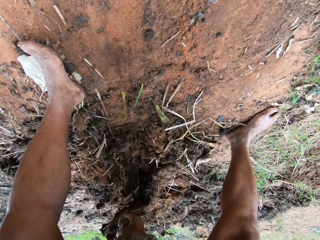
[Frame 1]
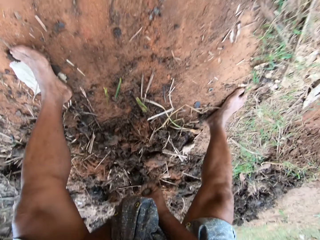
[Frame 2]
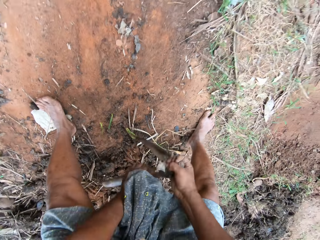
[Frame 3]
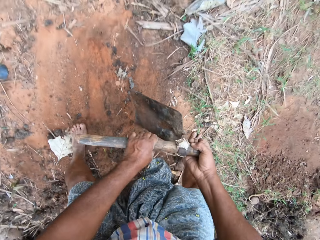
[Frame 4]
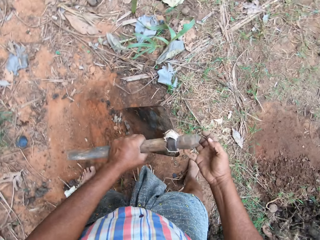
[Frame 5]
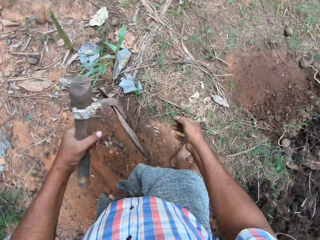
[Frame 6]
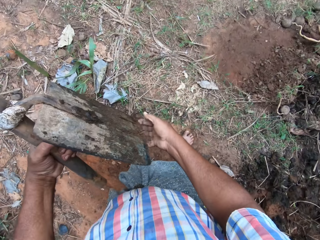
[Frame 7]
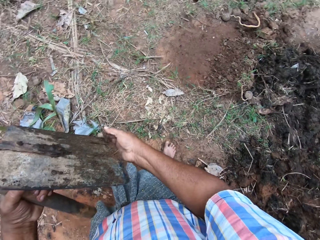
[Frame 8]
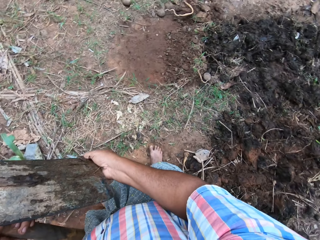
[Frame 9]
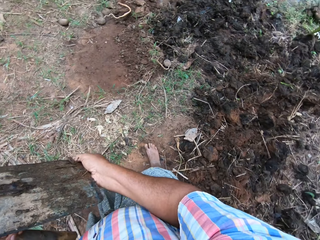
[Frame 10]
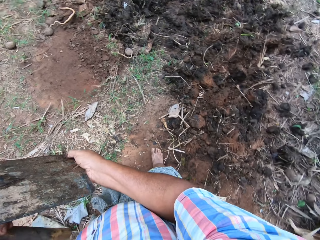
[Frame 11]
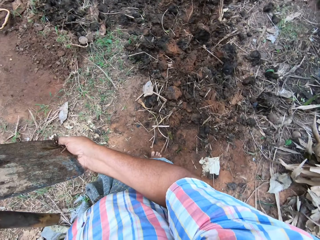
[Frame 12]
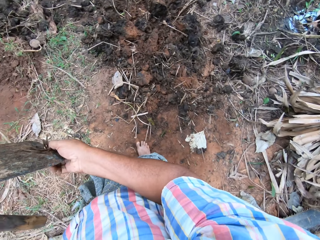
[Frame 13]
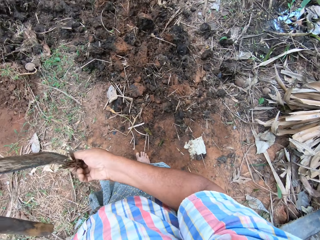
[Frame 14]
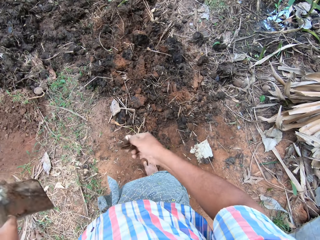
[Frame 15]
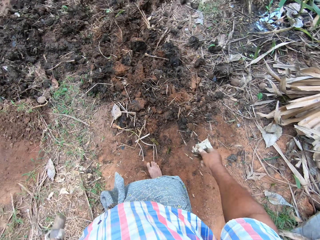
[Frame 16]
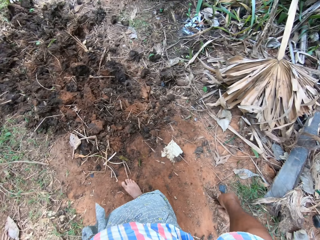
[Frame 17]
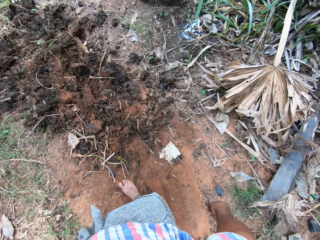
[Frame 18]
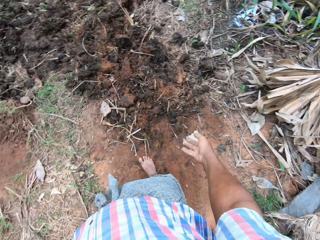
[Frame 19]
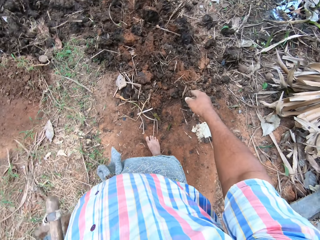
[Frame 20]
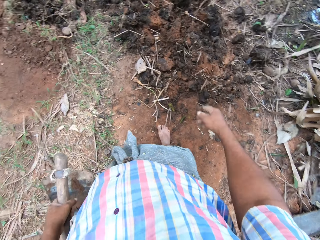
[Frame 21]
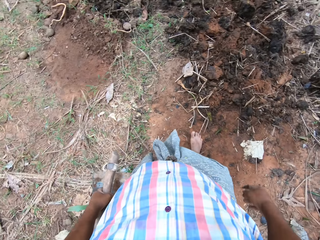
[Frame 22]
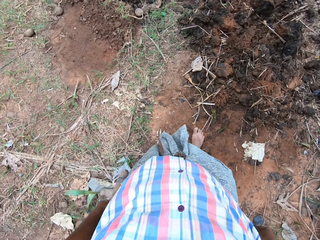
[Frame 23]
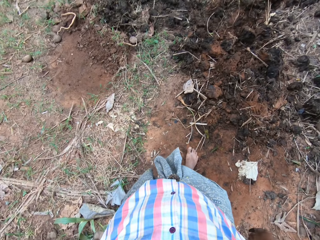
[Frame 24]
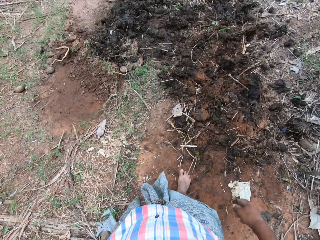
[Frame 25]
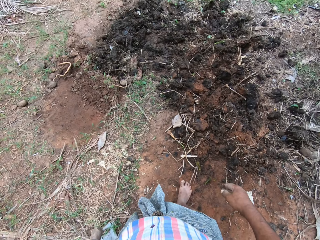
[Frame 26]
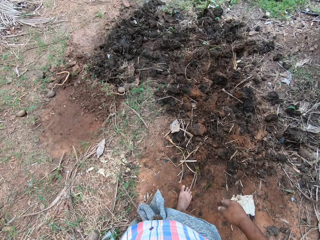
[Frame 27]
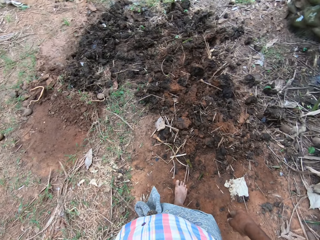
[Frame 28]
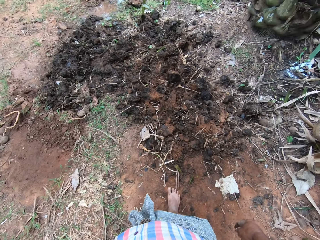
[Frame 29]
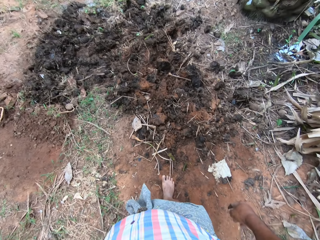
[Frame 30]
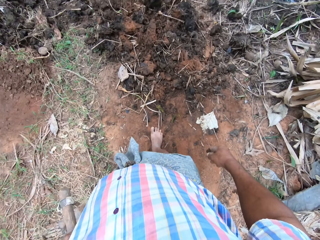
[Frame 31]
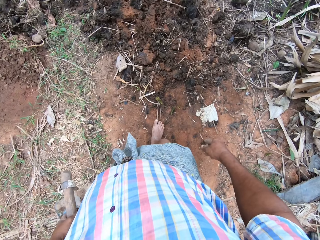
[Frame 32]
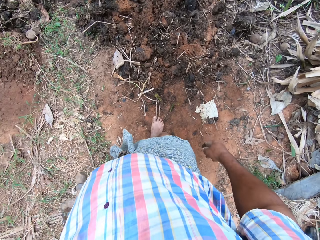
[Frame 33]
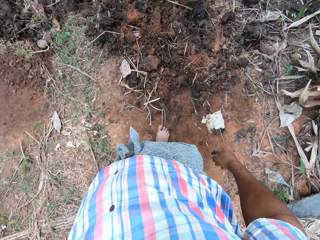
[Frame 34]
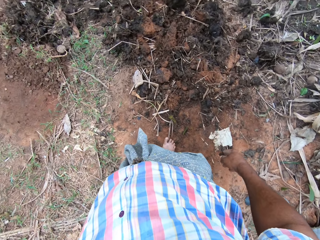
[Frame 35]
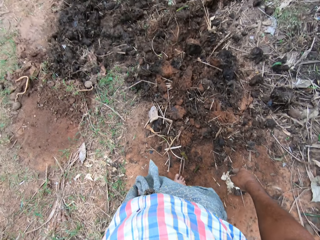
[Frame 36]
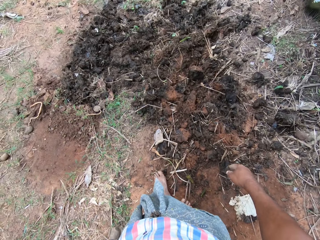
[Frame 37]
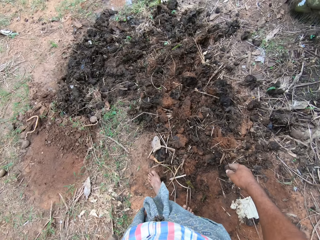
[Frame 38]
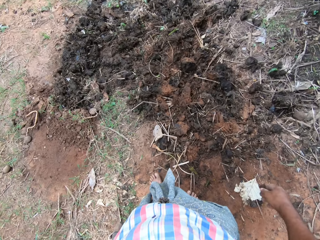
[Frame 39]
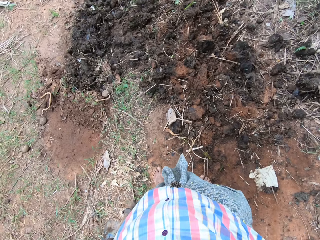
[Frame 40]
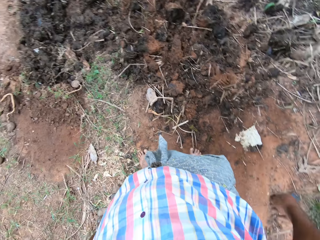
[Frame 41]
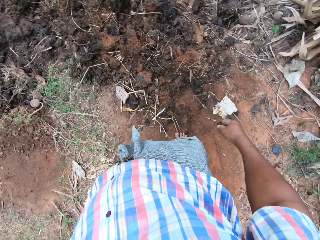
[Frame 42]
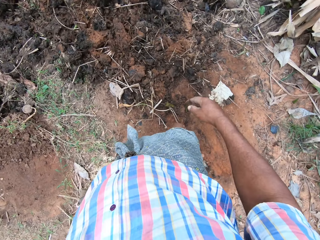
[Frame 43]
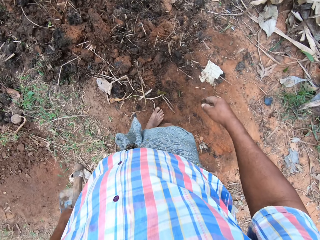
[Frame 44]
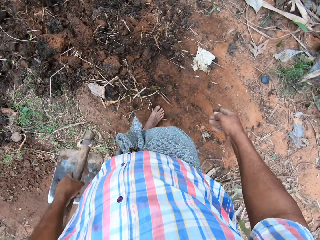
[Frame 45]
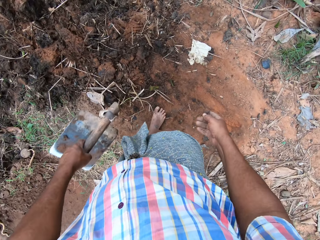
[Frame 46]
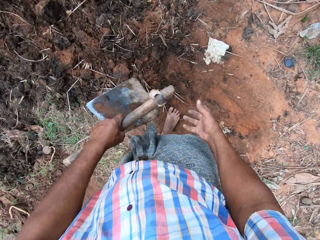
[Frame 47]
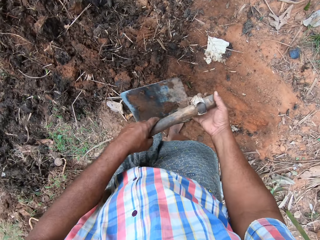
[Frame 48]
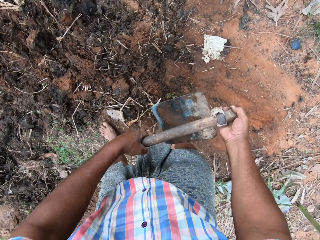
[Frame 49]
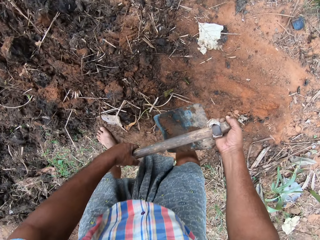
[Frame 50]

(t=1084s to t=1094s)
The camera wearer looks around the farm. He removes dirt from the hoe with his hand. He throws the dirt on the ground.

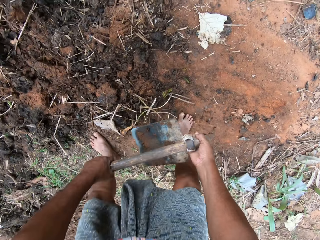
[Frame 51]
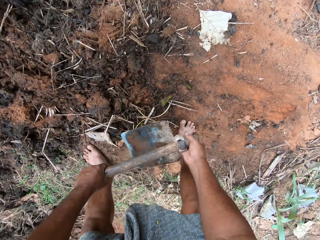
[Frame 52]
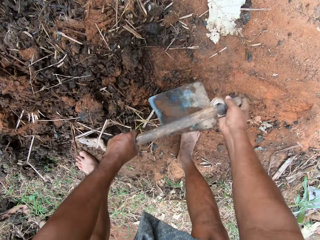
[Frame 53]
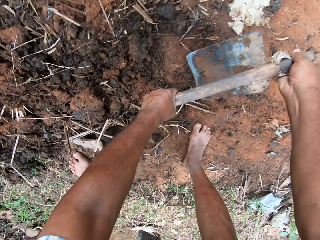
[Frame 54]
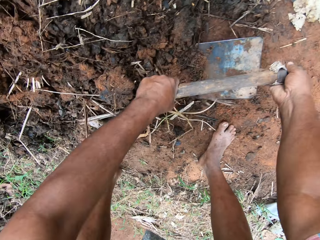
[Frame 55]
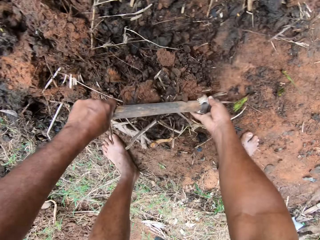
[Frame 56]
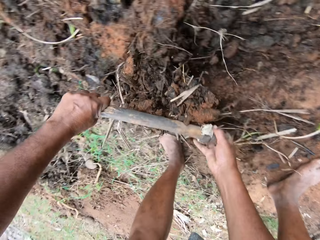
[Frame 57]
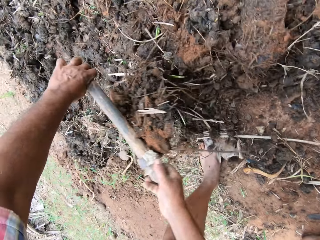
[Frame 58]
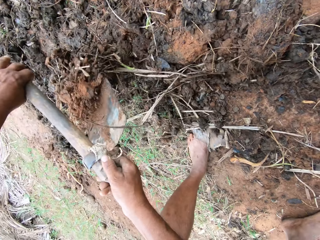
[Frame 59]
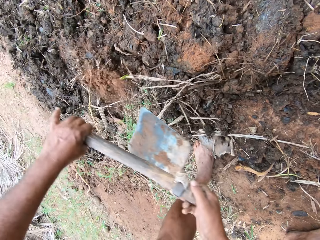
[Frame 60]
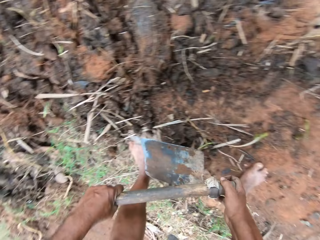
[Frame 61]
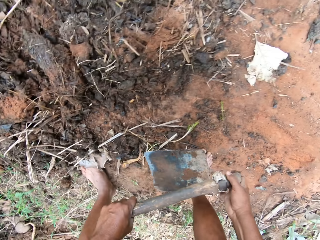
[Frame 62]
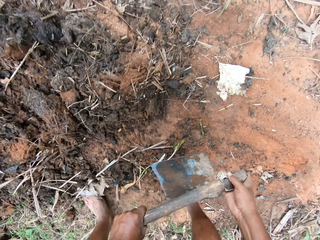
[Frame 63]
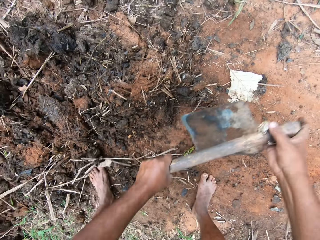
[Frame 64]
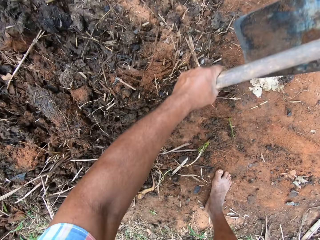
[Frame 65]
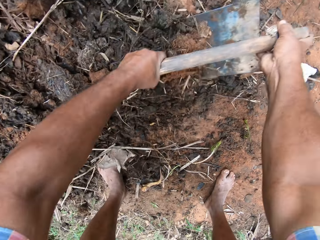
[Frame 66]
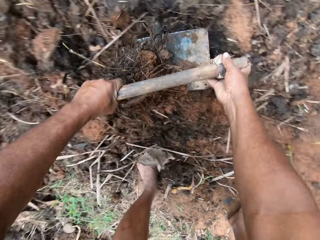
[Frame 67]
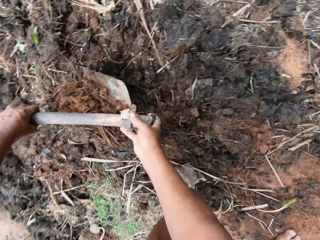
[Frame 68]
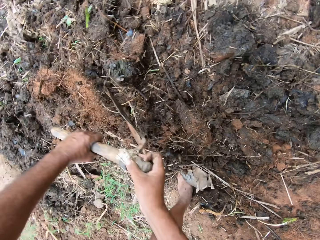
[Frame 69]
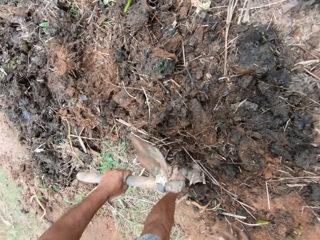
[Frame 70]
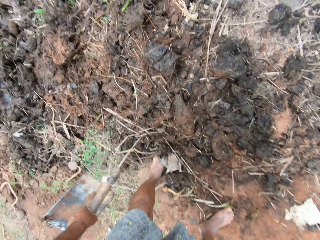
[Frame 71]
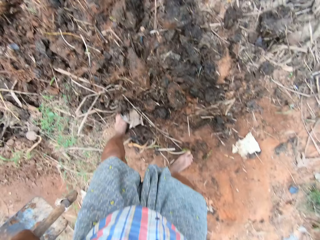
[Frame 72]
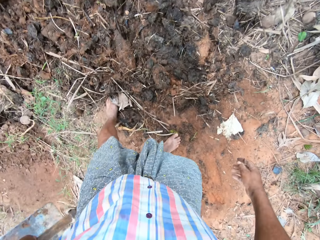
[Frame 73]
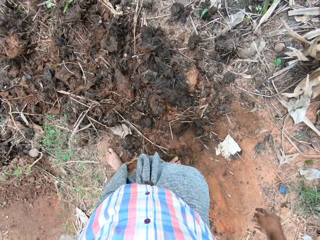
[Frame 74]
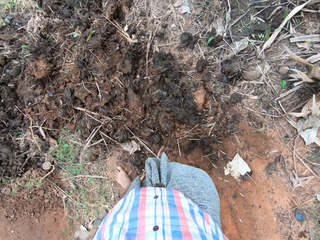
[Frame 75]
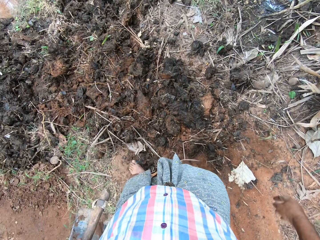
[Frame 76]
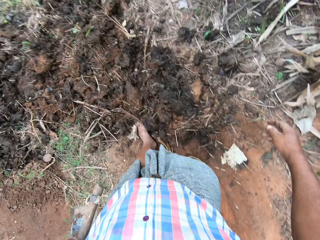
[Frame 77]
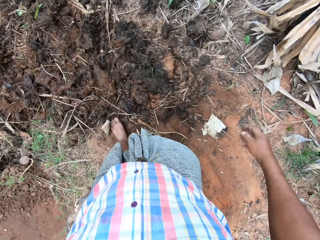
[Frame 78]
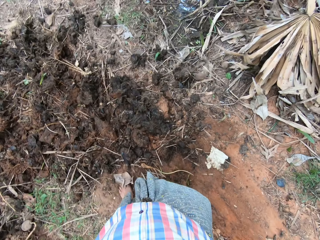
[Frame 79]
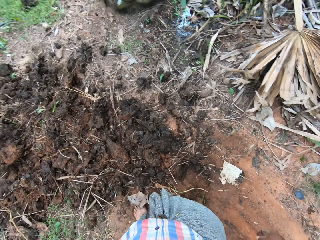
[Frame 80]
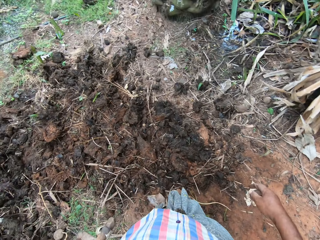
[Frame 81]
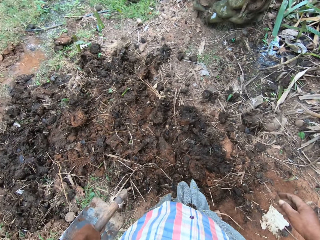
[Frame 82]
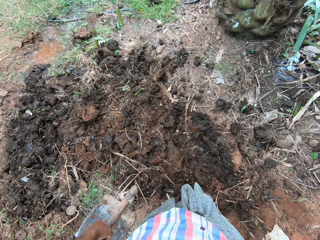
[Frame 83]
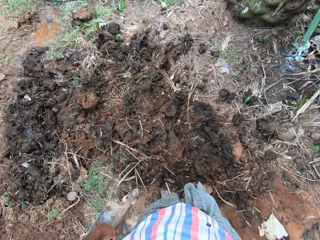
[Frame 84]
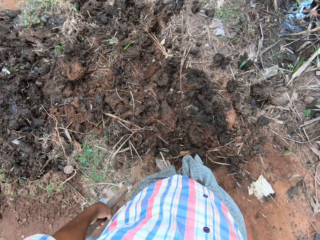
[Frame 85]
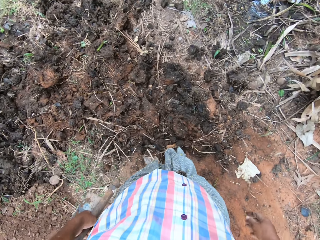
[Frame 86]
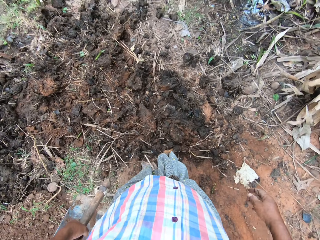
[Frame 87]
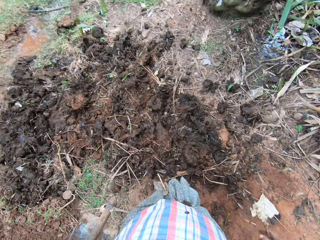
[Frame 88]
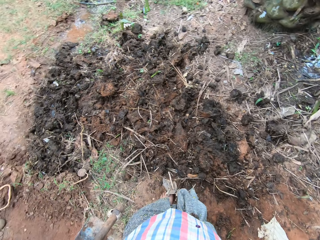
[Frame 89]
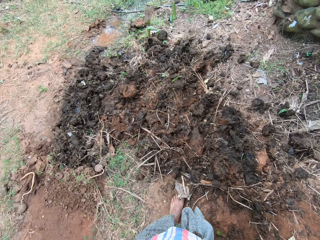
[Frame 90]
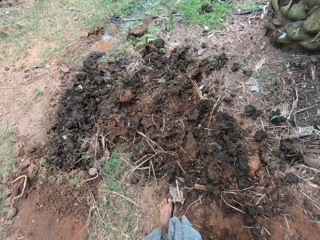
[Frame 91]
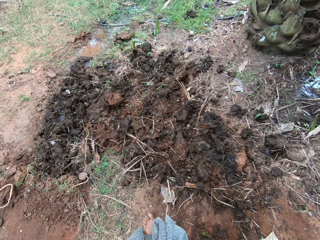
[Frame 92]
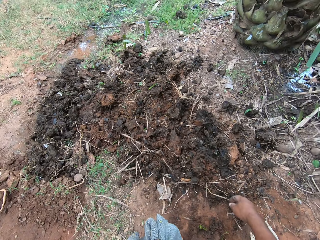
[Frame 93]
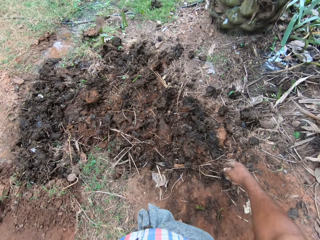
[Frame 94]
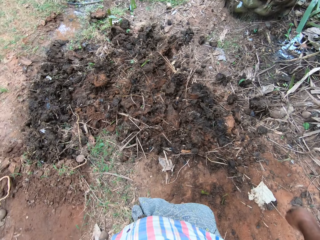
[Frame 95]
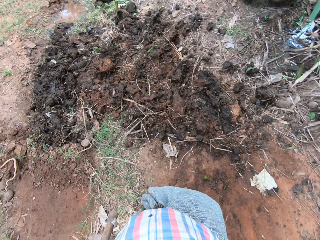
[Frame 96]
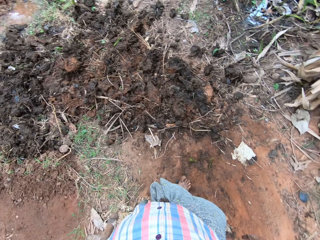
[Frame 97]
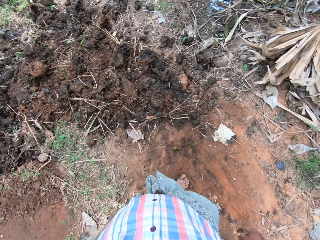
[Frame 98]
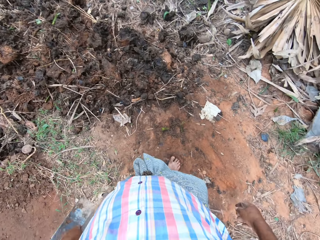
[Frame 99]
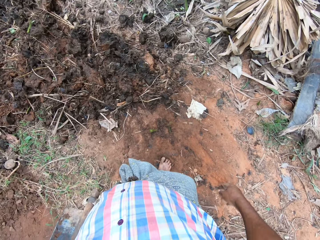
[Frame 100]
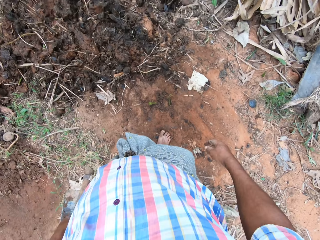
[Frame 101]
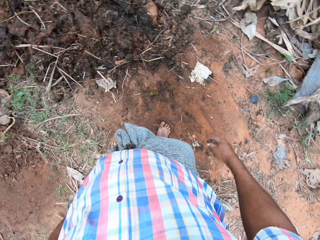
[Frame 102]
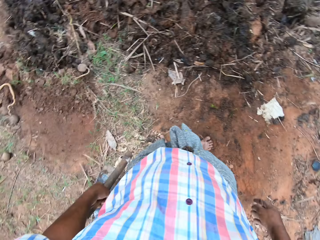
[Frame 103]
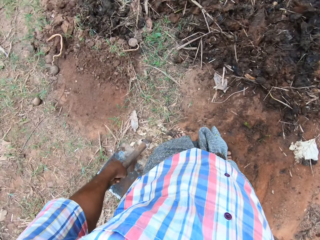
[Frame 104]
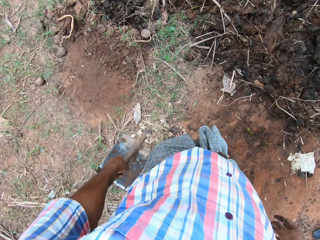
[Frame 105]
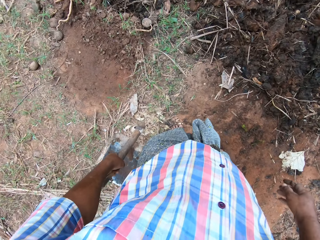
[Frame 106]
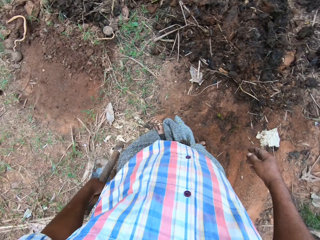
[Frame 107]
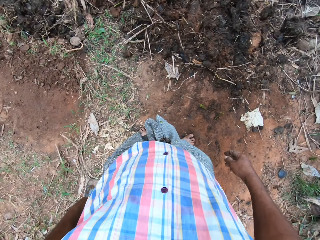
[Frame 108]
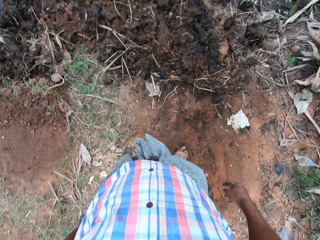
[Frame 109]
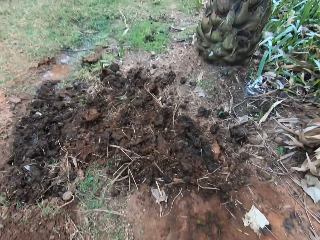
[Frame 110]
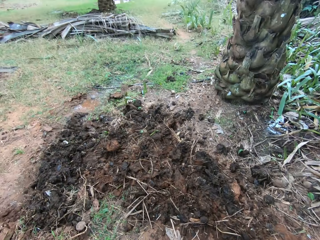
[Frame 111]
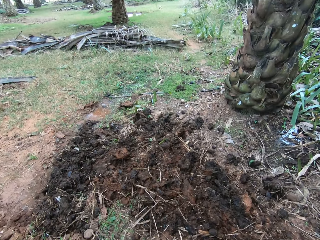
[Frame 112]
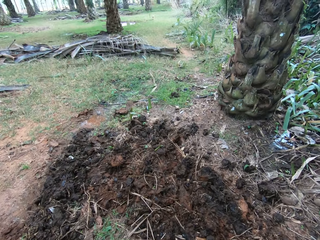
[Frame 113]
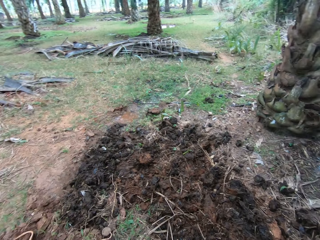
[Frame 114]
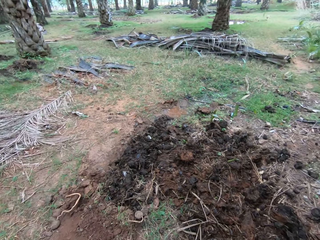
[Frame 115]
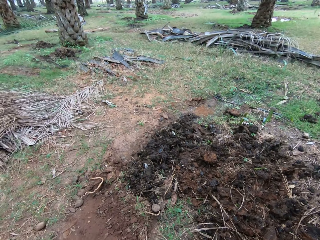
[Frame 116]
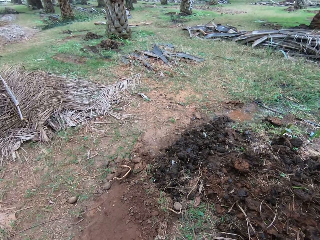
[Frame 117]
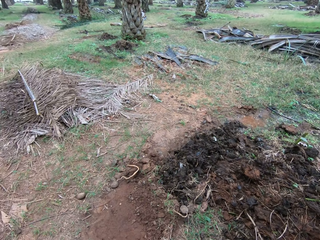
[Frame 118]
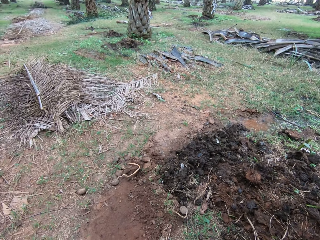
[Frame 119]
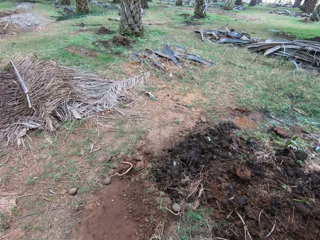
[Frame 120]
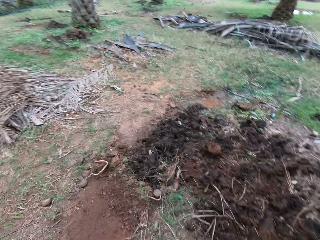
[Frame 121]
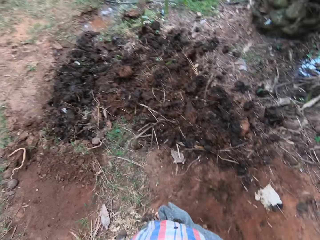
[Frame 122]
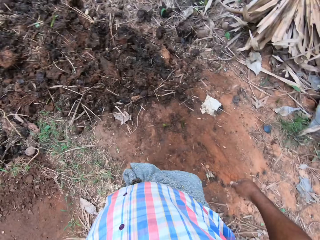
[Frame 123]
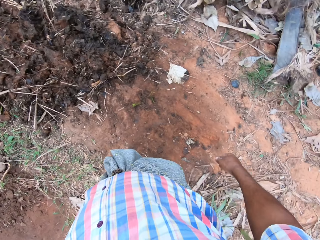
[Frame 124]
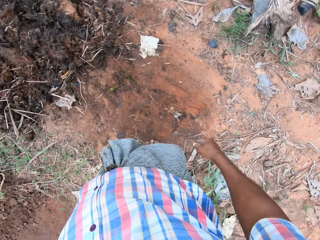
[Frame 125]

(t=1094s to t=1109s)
The camera wearer tills the soil with a hoe. He scoops the soil. He tills the soil with the hoe again. He stands up. He adjusts the soil with his feet. He looks around.
